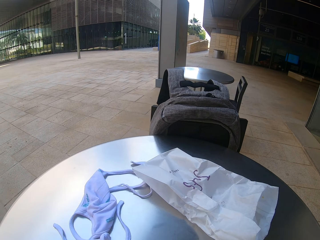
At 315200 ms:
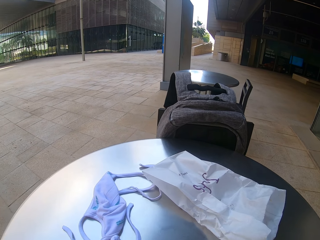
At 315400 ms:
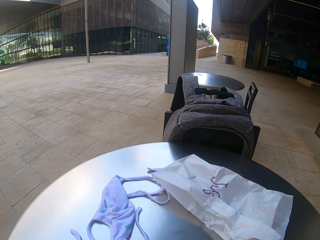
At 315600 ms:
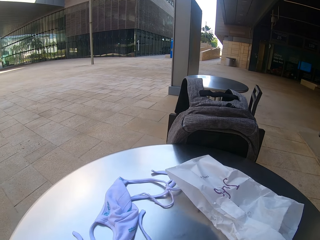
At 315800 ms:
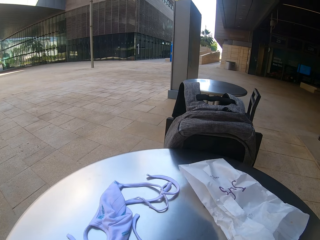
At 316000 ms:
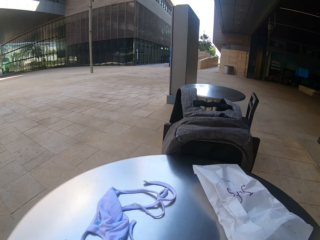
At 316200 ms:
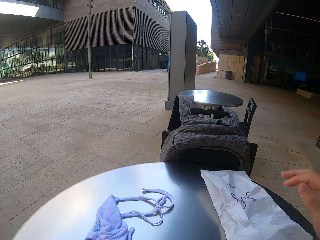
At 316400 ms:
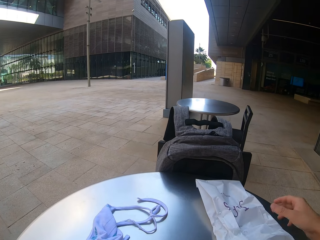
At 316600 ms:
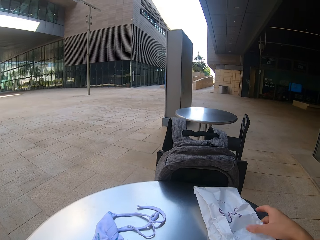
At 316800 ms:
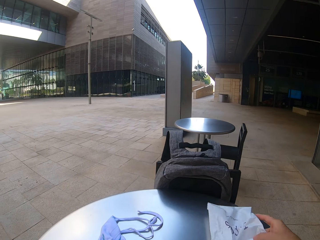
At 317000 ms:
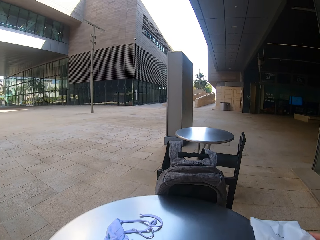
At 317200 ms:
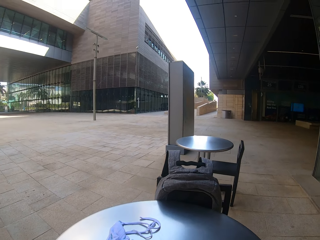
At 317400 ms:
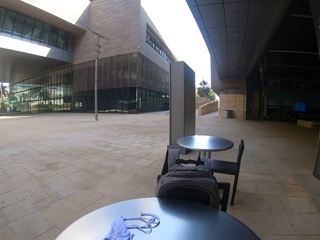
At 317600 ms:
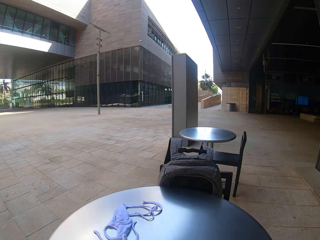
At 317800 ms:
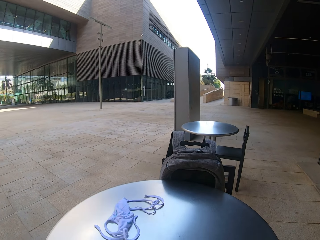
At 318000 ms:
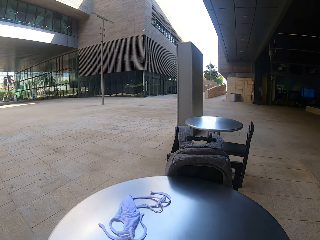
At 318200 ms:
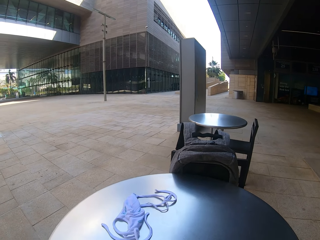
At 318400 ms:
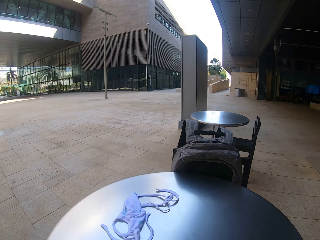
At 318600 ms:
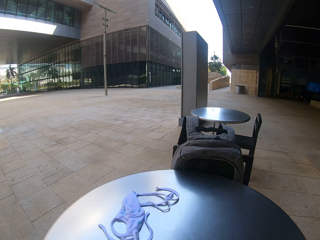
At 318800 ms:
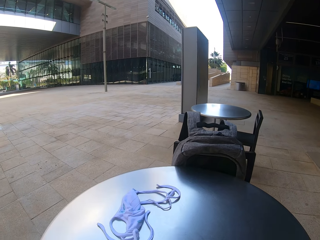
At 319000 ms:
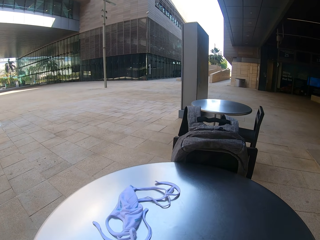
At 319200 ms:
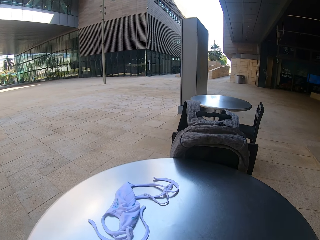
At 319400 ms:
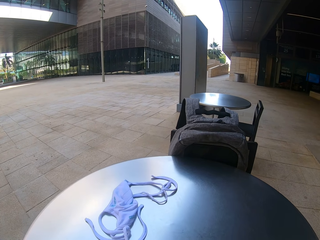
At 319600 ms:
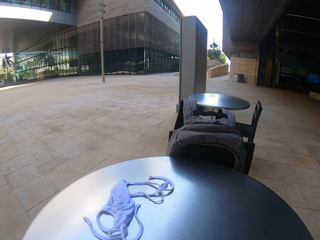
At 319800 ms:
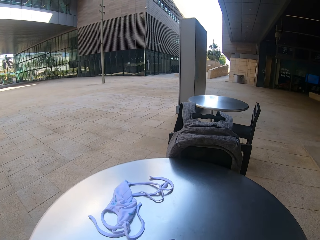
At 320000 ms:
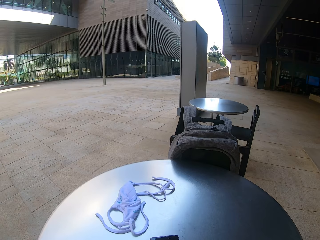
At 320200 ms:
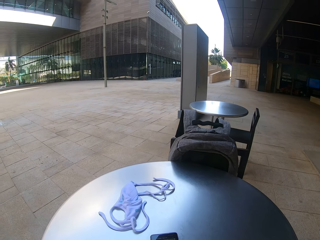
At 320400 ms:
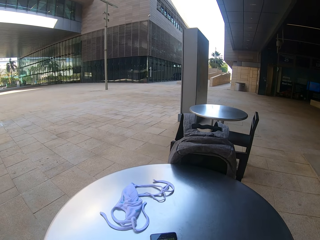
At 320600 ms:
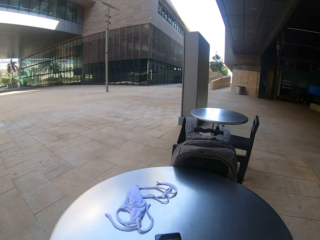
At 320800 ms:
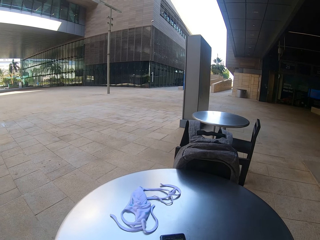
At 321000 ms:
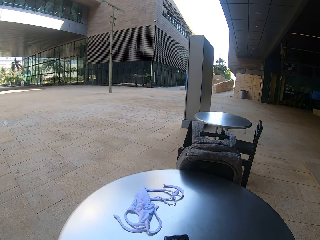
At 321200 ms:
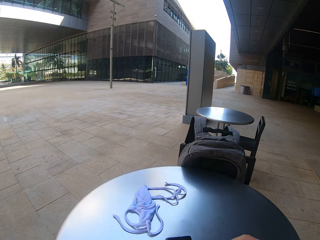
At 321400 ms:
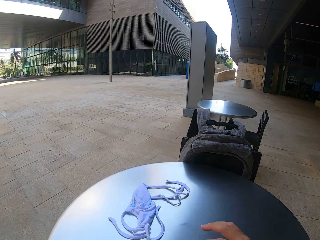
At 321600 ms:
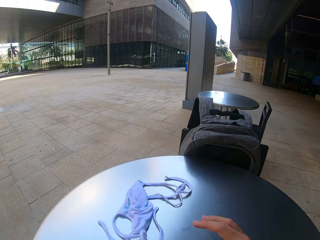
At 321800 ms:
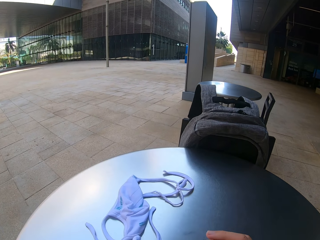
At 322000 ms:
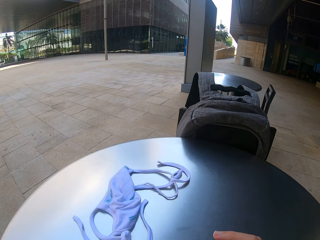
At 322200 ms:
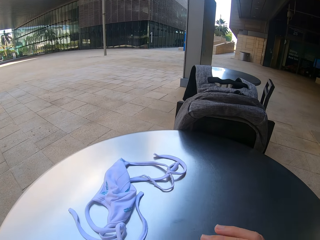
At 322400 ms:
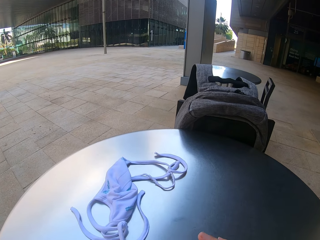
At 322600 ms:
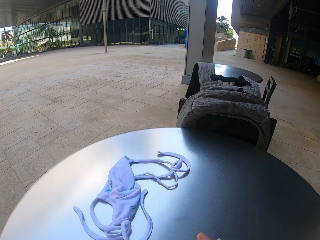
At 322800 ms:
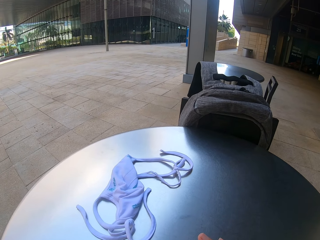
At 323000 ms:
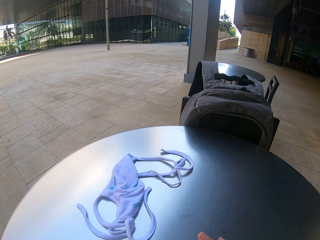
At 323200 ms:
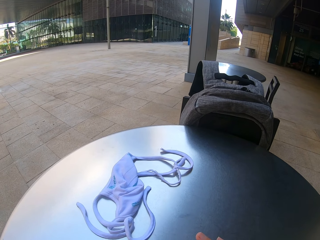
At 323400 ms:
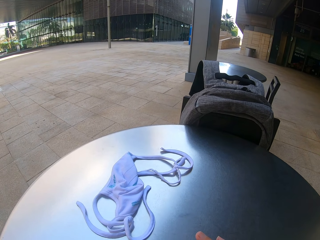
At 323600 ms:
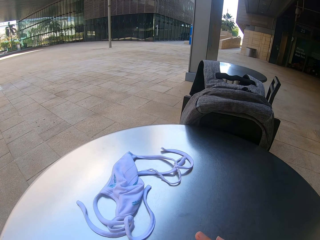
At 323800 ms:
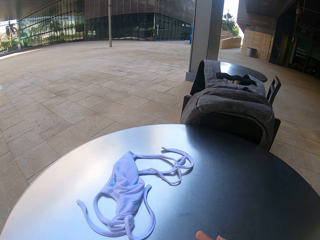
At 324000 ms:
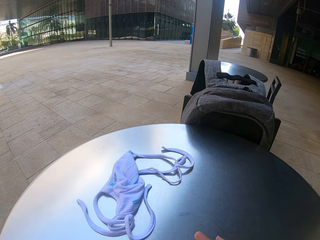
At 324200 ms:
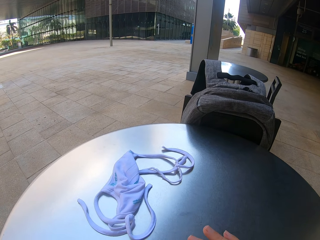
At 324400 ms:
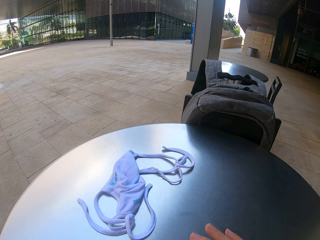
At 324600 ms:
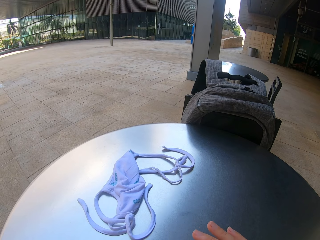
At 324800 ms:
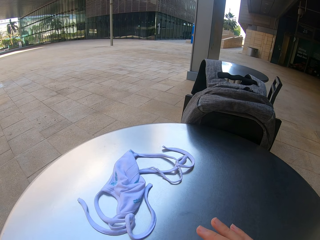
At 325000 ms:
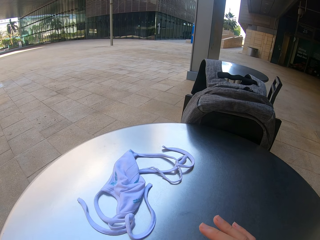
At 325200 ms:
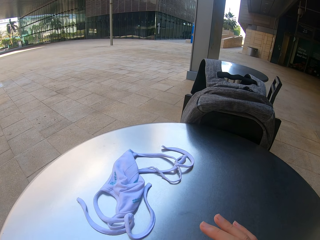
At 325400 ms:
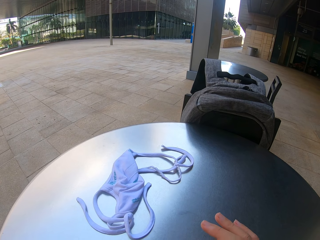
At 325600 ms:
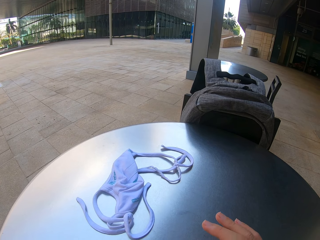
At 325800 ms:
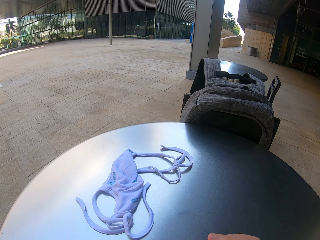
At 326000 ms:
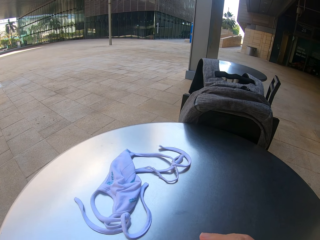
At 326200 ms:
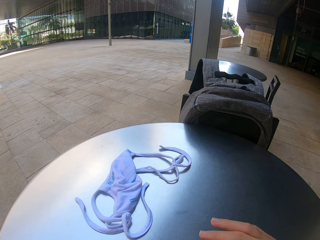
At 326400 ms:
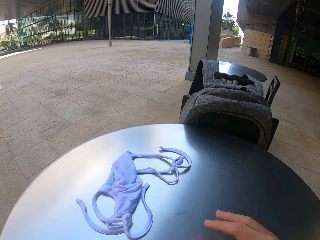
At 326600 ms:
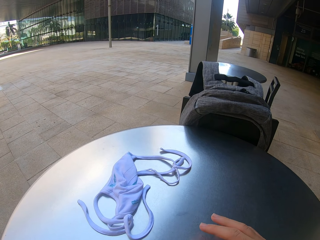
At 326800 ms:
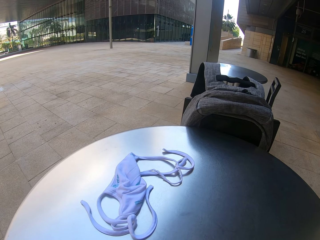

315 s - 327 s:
The camera wearer picks up the nylon paper on the table. They look at the phone. They look at it again. They touch the phone.

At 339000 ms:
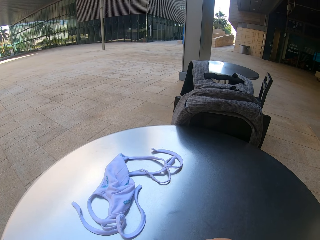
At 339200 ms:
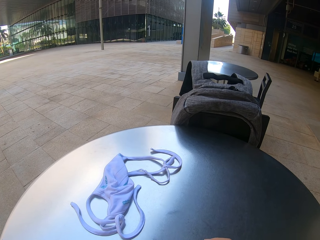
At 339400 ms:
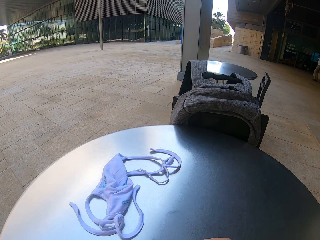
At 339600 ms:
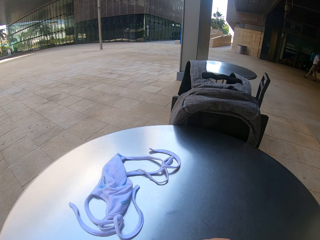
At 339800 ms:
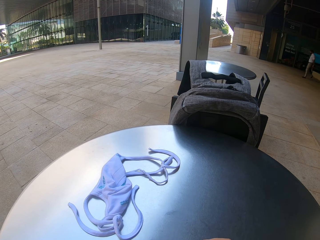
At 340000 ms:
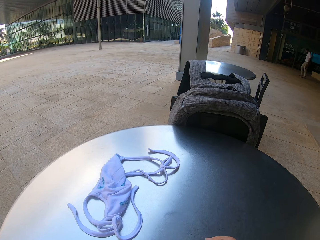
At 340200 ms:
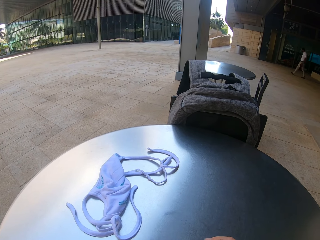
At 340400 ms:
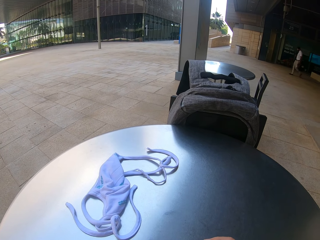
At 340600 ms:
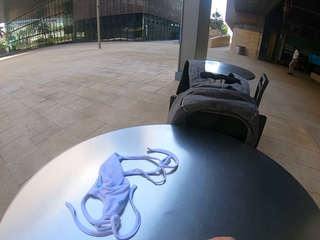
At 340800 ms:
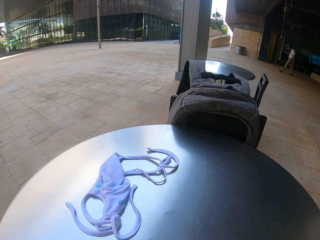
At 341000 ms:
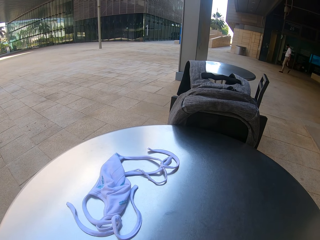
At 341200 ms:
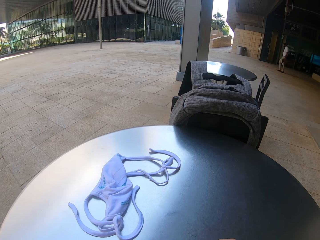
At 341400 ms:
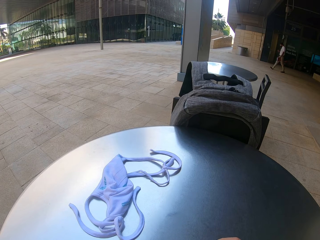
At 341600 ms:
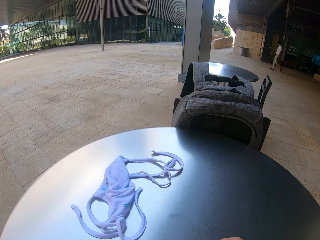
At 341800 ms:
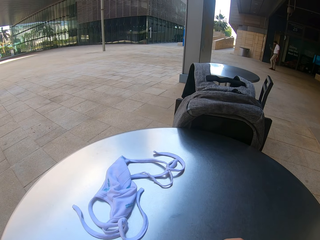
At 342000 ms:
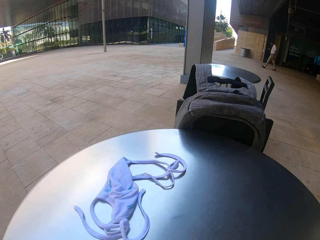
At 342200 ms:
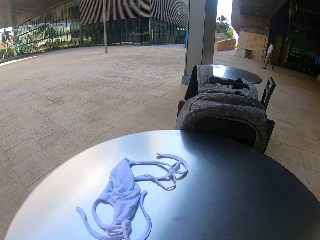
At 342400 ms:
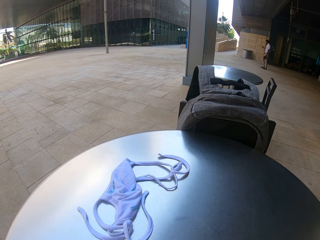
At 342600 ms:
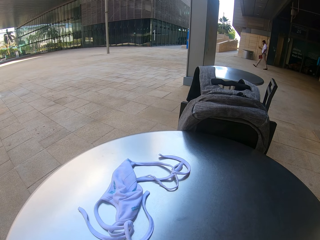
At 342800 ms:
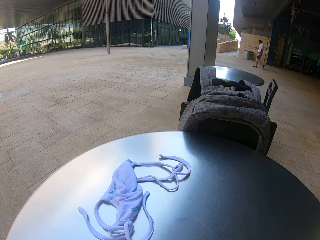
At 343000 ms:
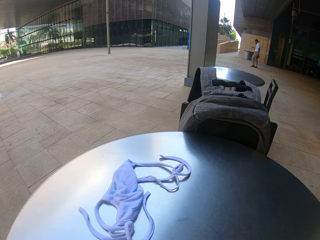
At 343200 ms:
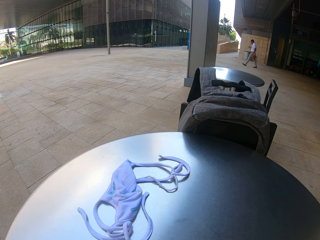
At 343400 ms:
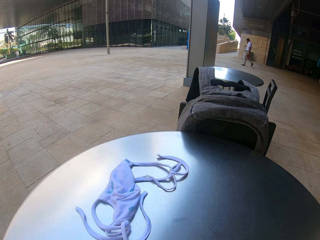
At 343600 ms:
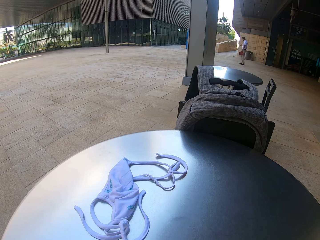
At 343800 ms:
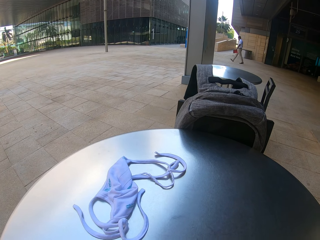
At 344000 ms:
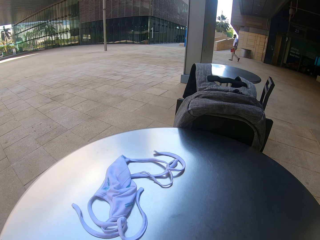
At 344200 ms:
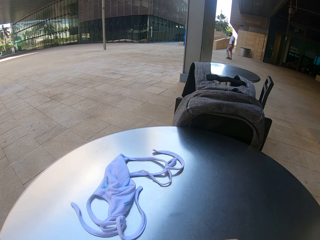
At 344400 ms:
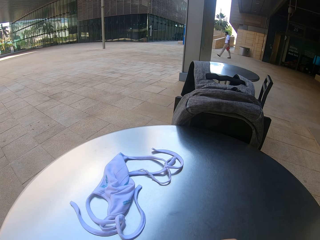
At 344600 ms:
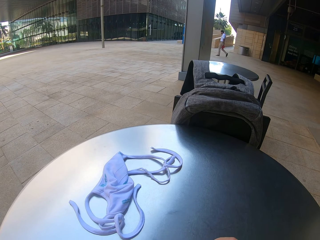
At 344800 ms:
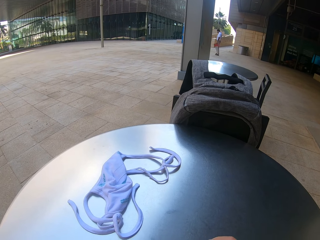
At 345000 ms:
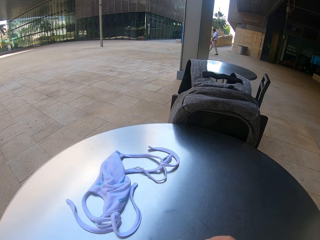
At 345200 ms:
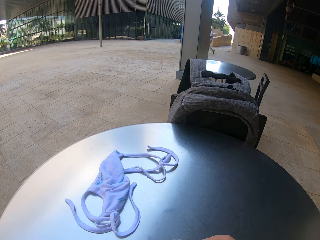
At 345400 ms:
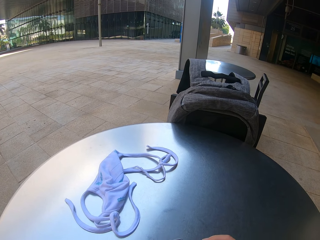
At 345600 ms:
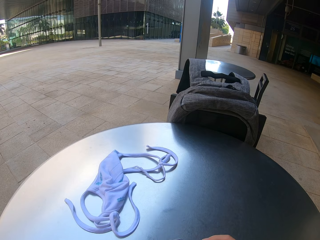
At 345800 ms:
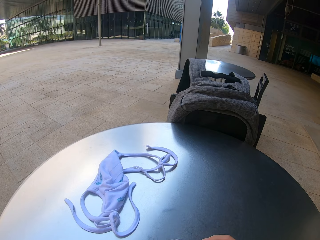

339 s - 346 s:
A man scrolls the phone and walks on an open space.

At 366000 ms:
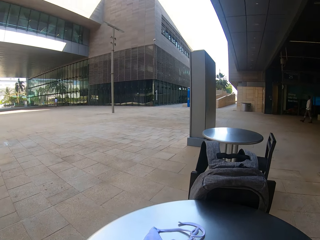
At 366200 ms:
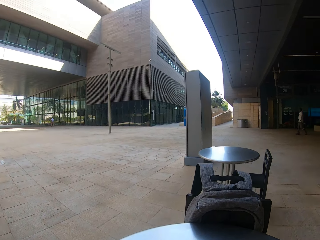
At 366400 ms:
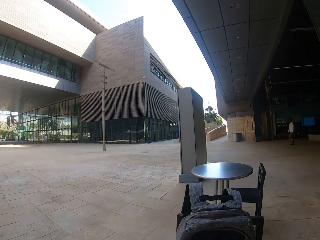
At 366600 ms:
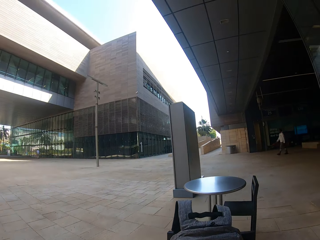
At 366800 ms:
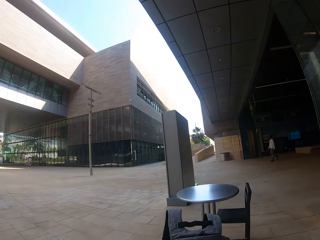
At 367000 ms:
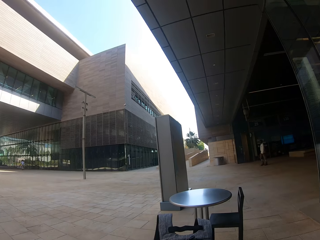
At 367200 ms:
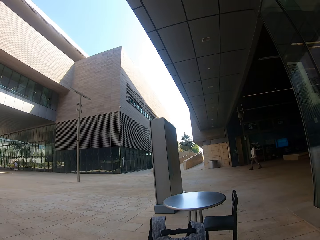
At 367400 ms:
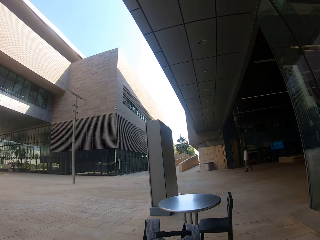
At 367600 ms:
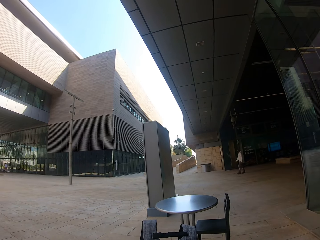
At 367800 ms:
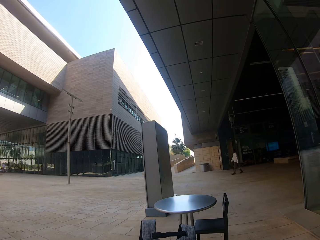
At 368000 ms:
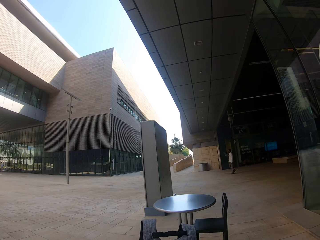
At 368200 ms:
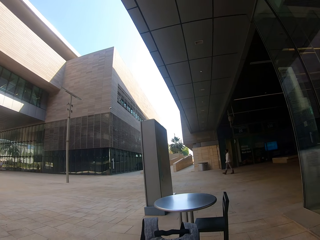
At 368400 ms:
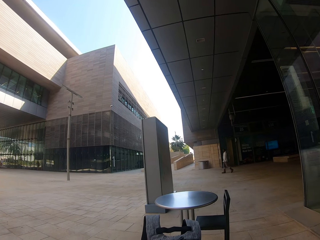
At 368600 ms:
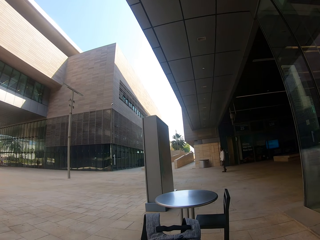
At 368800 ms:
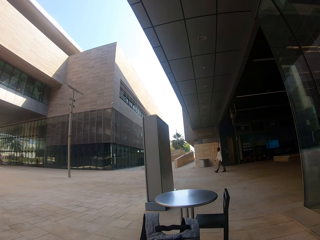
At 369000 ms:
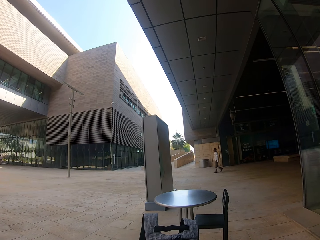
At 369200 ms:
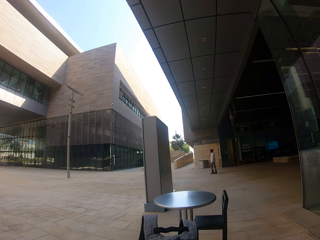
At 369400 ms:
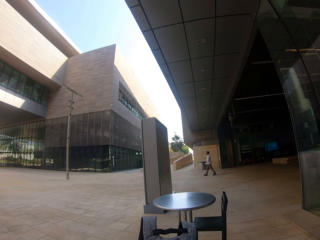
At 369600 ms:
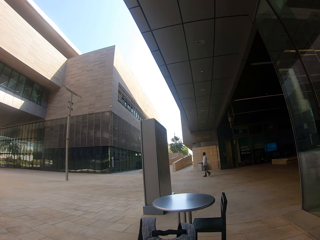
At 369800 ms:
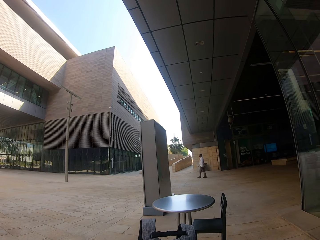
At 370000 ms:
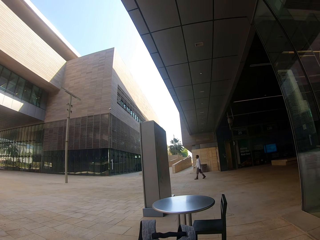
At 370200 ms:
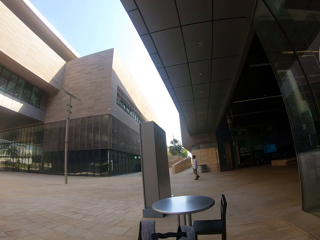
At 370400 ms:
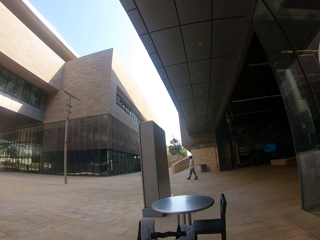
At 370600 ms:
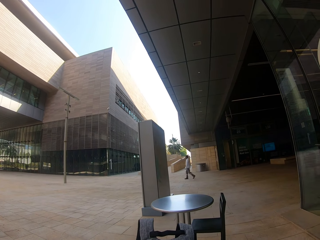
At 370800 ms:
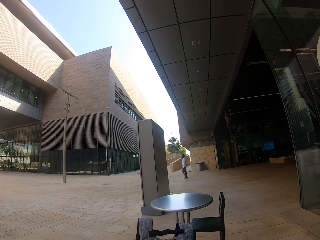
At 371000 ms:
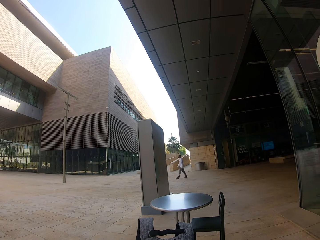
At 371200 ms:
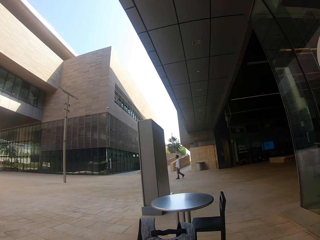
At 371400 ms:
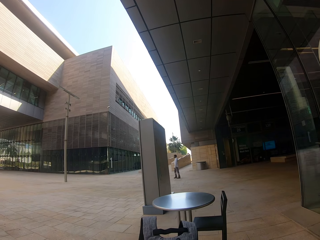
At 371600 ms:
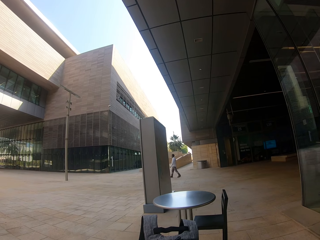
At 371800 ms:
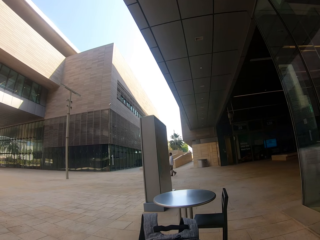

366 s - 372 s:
A man walks on an open space. The camera wearer looks around.
